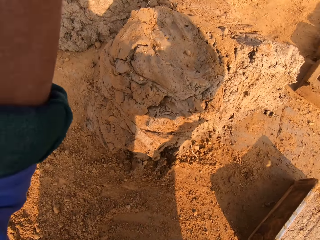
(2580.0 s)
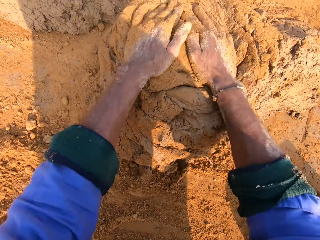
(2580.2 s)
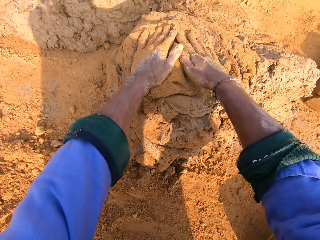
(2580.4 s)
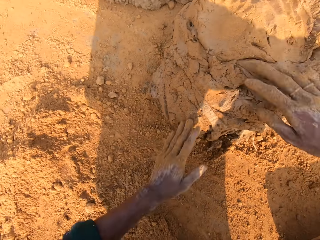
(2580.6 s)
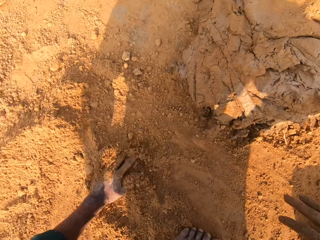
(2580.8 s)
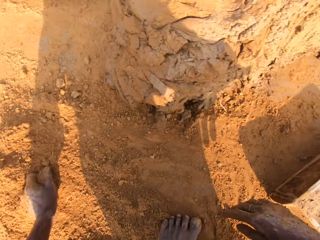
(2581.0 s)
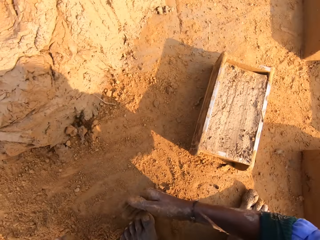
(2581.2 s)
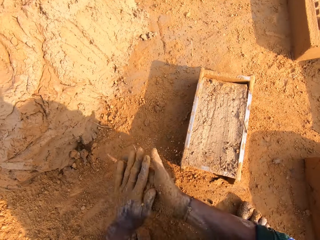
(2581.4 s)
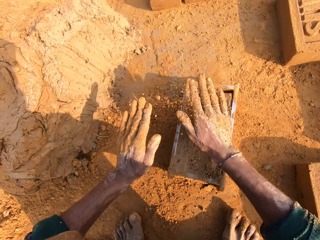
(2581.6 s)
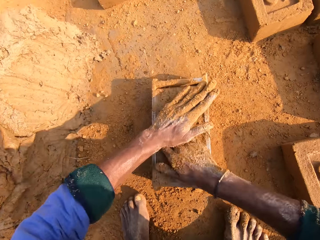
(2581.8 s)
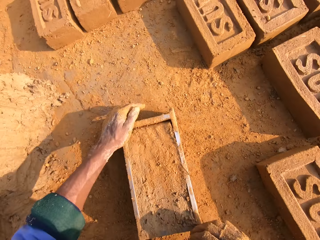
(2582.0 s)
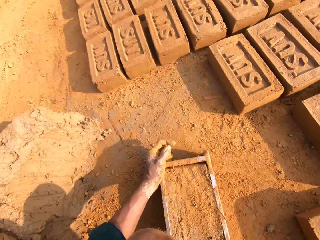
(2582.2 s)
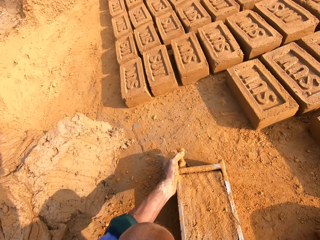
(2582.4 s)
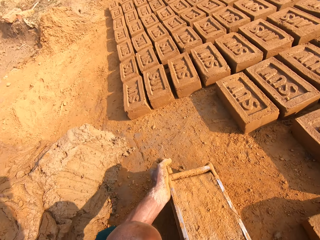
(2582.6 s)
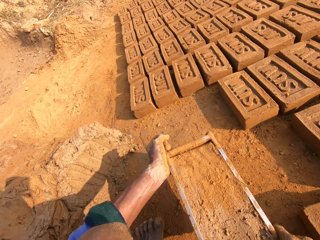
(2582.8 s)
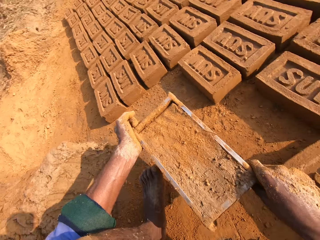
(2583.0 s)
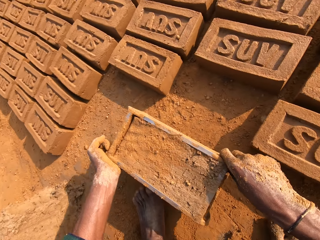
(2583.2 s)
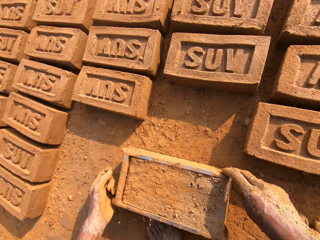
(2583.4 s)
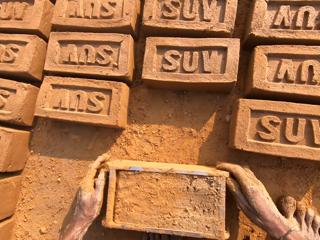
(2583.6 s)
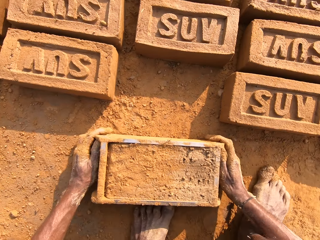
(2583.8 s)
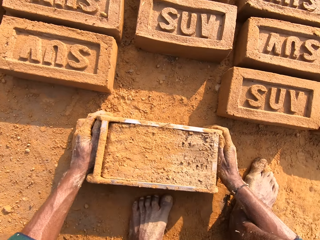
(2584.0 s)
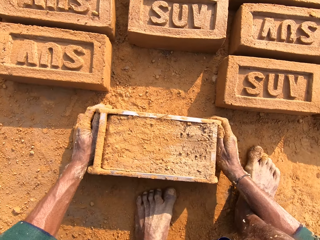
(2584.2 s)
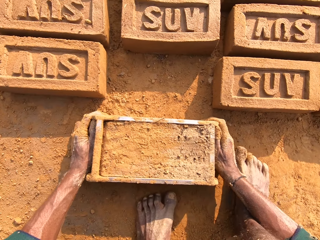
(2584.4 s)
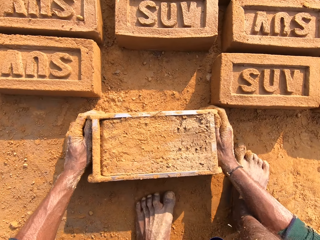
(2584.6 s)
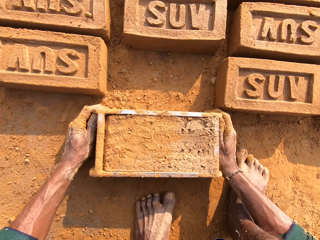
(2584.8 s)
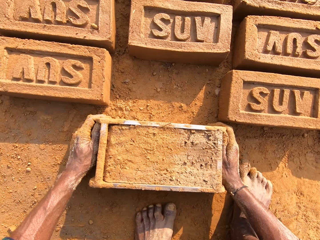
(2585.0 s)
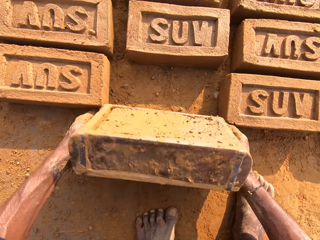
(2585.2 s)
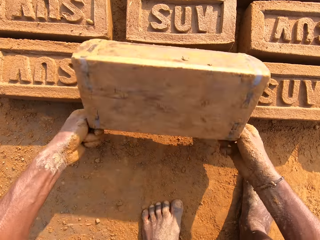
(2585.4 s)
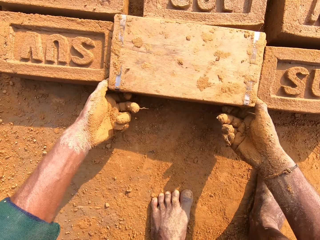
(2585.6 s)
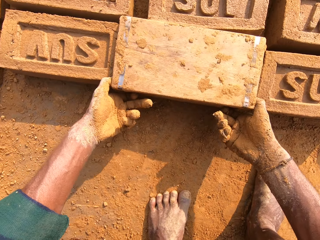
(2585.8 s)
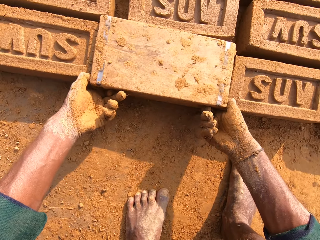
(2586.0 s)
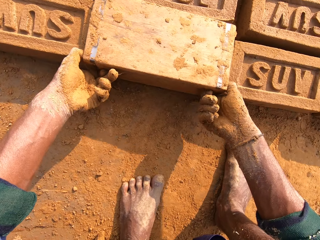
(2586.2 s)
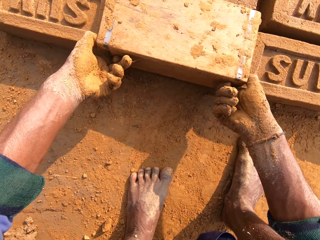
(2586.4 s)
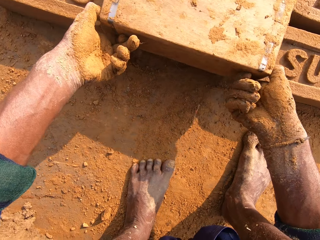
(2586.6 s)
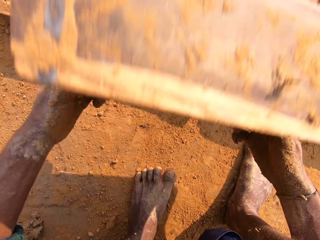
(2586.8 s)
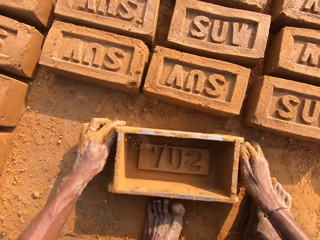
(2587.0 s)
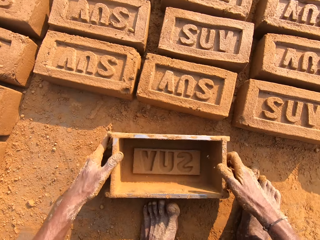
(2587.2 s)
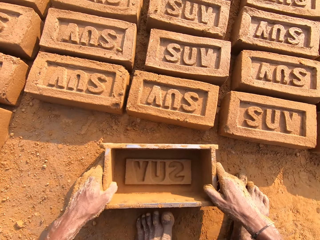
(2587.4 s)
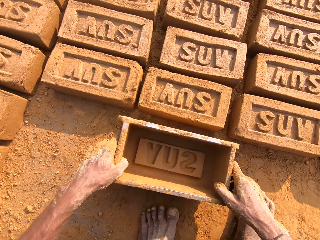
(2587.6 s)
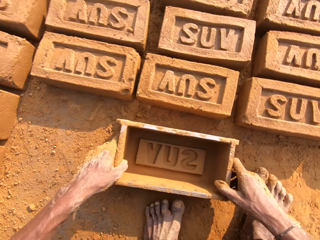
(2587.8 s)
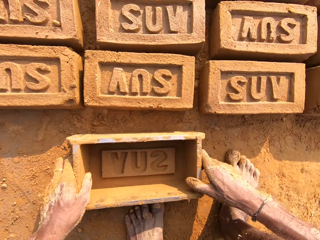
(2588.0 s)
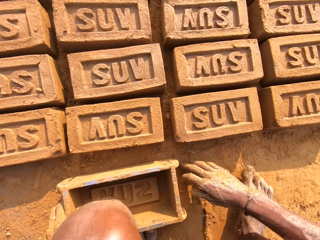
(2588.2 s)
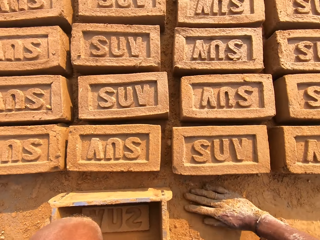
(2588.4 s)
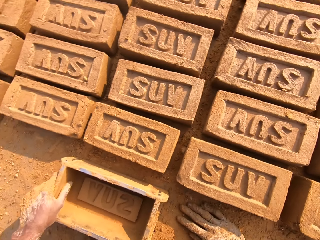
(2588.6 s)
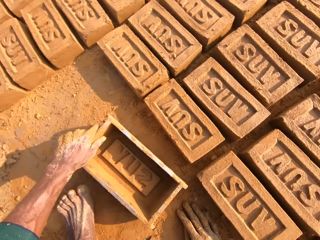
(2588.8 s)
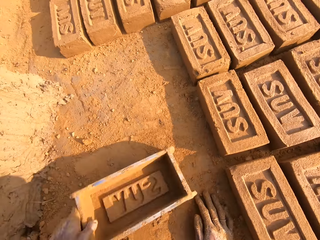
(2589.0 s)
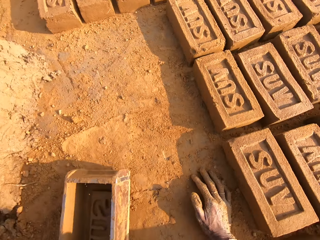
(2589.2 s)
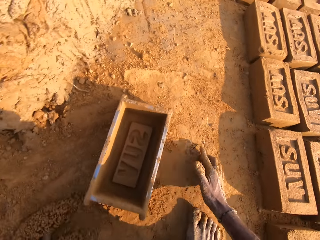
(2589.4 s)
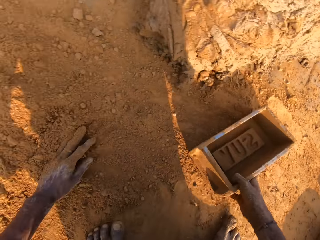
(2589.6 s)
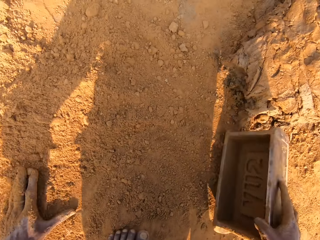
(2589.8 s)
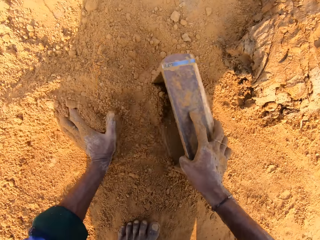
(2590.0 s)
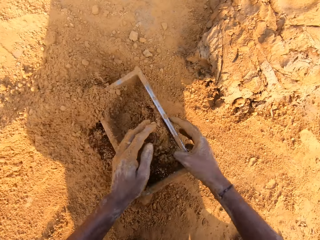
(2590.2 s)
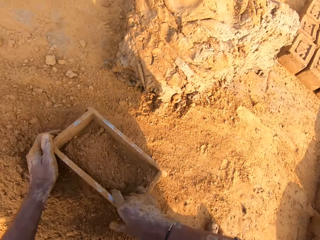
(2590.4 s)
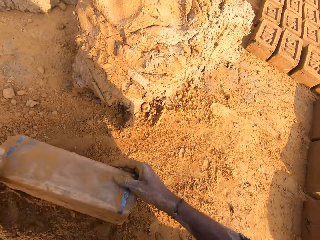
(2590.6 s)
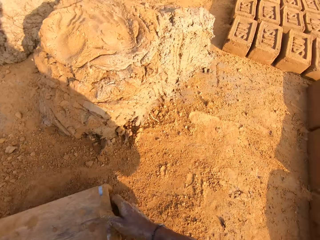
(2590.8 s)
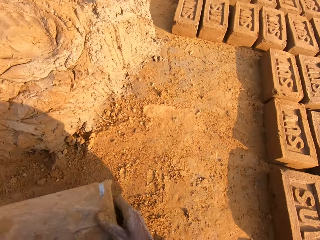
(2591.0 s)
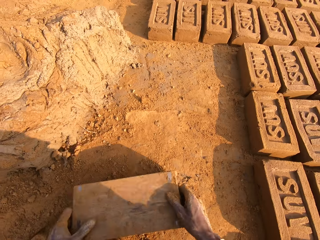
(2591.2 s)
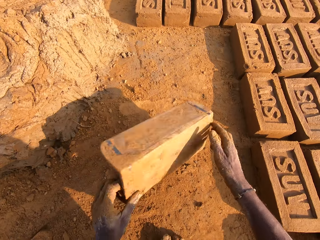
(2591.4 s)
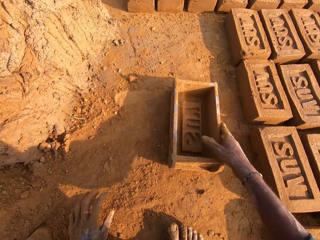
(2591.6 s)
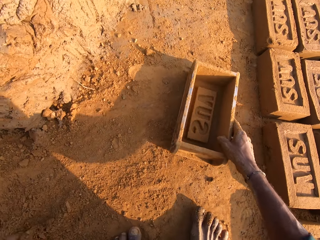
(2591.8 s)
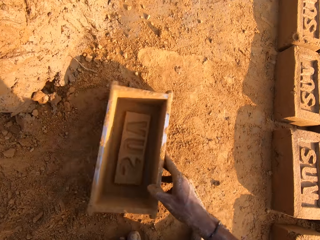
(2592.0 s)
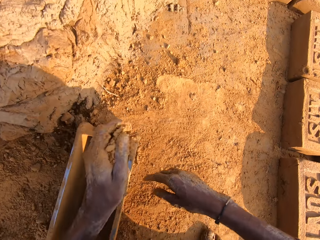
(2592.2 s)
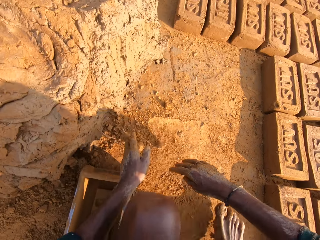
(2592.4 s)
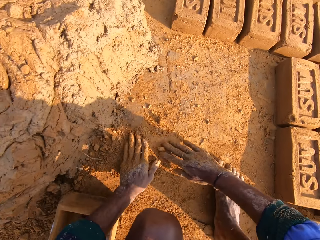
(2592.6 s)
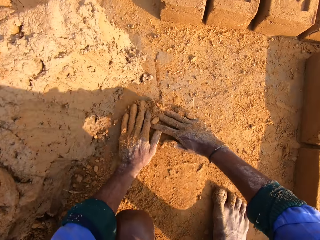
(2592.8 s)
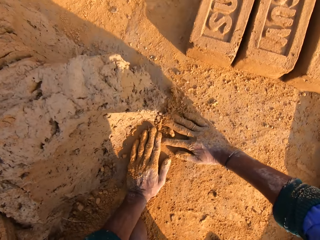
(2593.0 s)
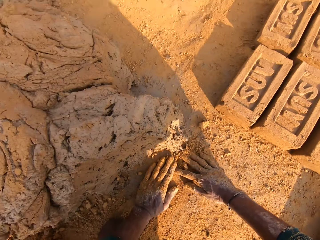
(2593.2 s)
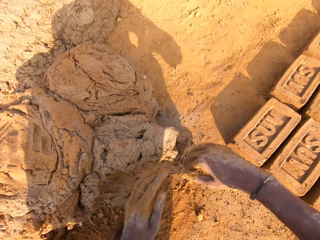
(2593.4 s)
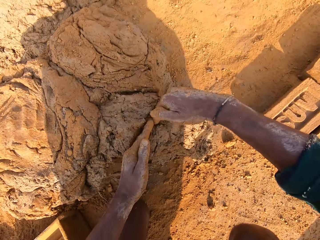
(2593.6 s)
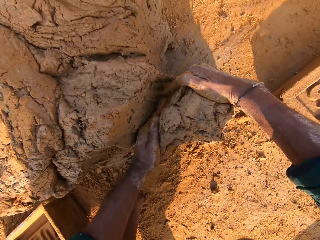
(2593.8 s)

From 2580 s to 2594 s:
The camera wearer picks the mud. He throws the mud. He drops the mortar in the heap of mortar. He touches the soil. He rubs his hands with sand. He picks the brick mold. He puts the brick mold on the ground. He removes the mud brick from the brick mold. He drops the brick mold on the ground. He picks the brick mold. He puts the sand or soil in the brick mold. He pours the sand in the brick mold. He throws the brick mold. He picks the brick mold. He touches the soil.

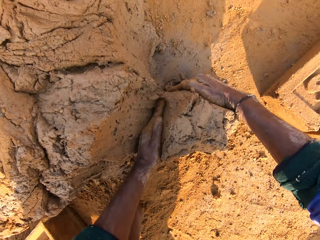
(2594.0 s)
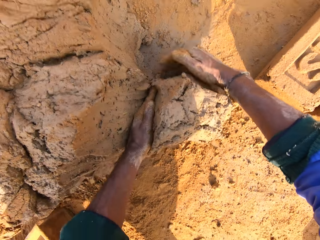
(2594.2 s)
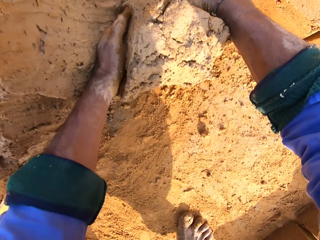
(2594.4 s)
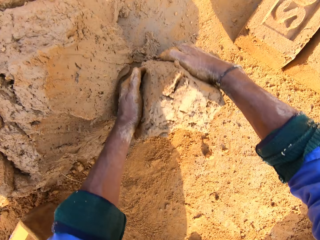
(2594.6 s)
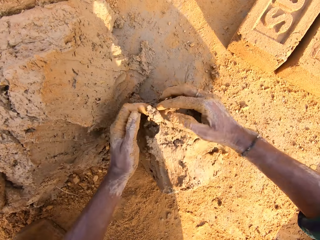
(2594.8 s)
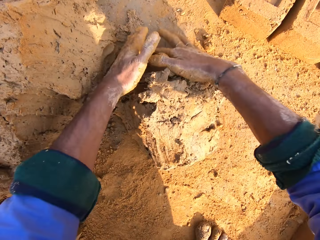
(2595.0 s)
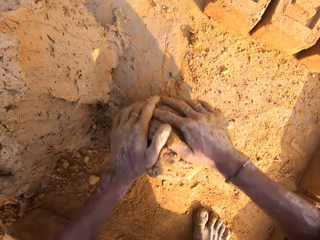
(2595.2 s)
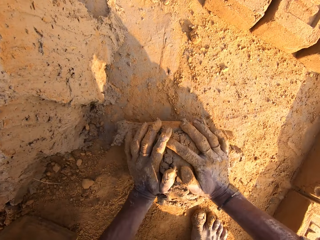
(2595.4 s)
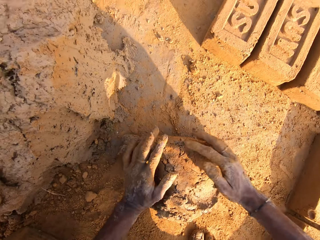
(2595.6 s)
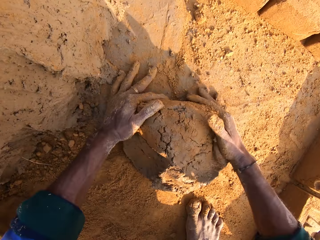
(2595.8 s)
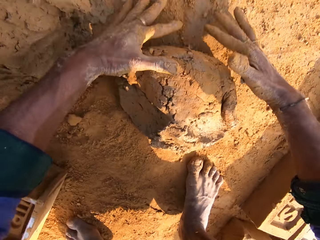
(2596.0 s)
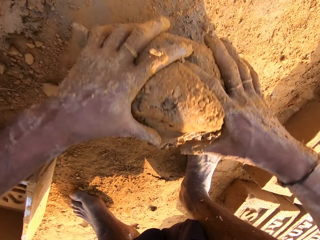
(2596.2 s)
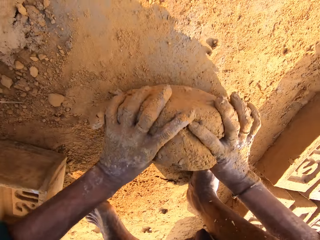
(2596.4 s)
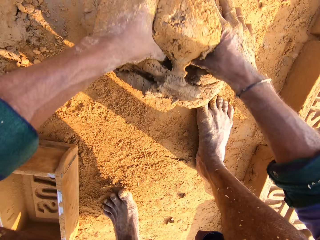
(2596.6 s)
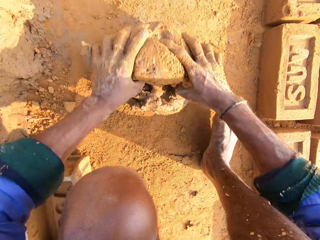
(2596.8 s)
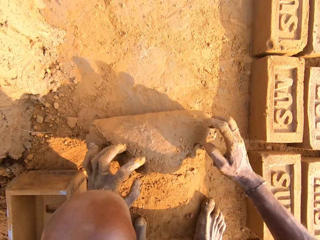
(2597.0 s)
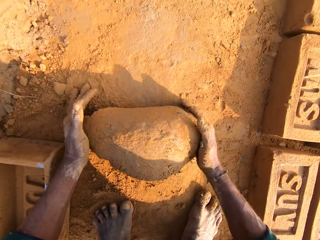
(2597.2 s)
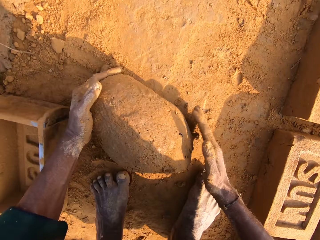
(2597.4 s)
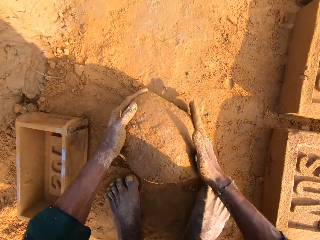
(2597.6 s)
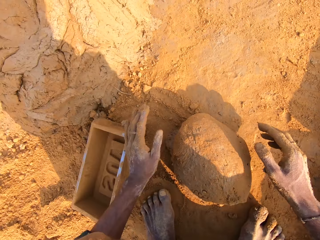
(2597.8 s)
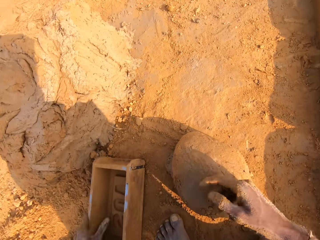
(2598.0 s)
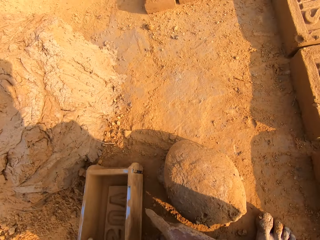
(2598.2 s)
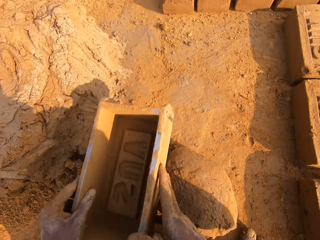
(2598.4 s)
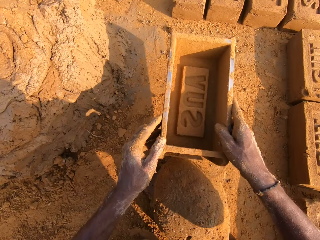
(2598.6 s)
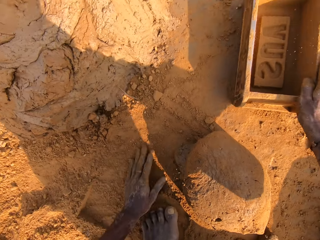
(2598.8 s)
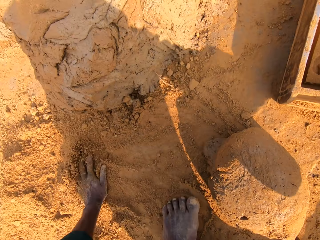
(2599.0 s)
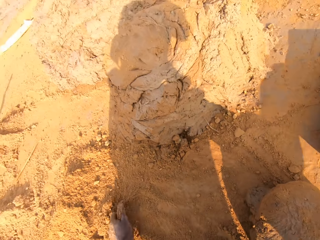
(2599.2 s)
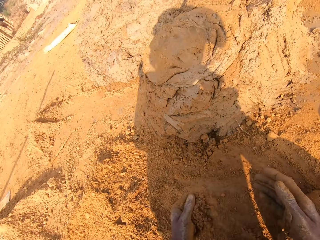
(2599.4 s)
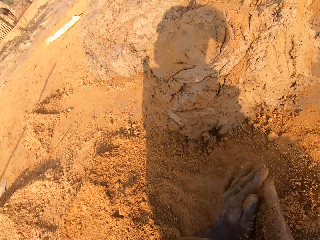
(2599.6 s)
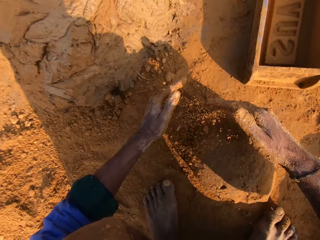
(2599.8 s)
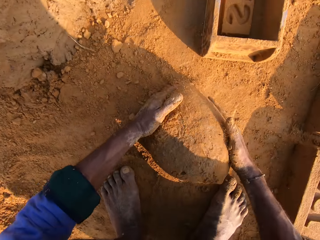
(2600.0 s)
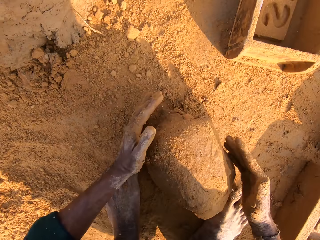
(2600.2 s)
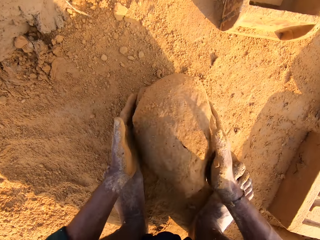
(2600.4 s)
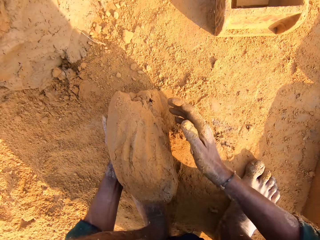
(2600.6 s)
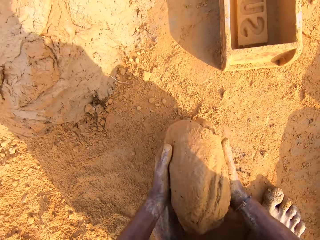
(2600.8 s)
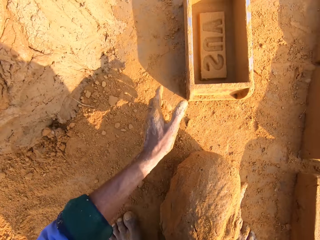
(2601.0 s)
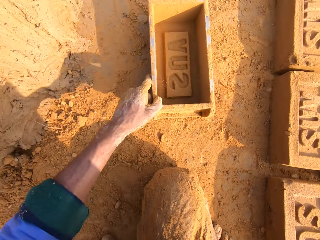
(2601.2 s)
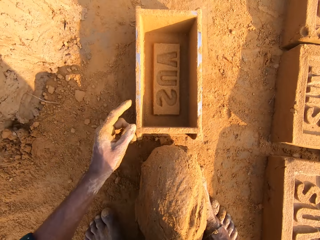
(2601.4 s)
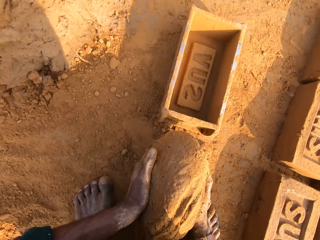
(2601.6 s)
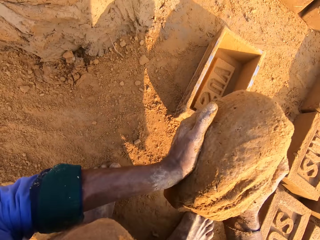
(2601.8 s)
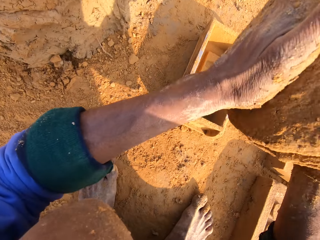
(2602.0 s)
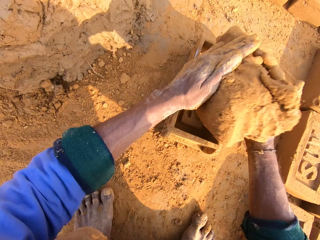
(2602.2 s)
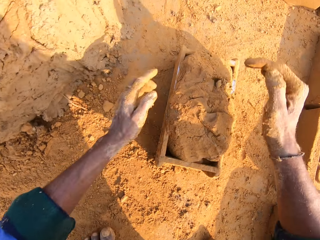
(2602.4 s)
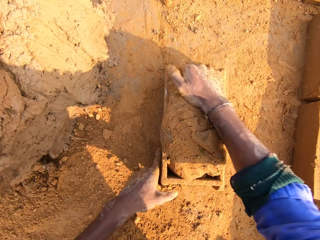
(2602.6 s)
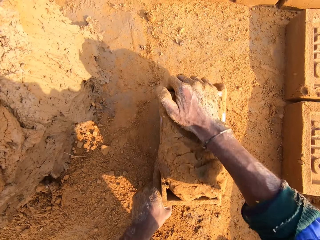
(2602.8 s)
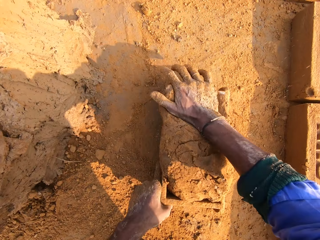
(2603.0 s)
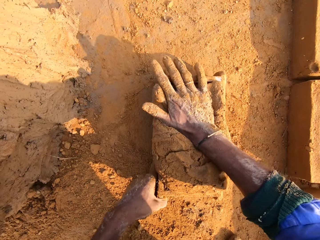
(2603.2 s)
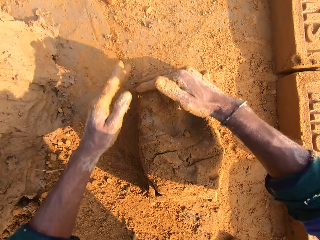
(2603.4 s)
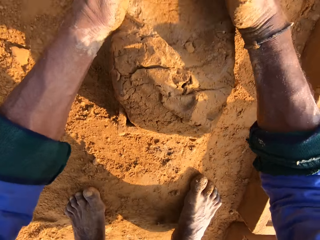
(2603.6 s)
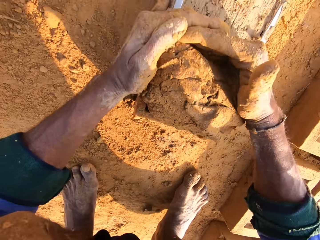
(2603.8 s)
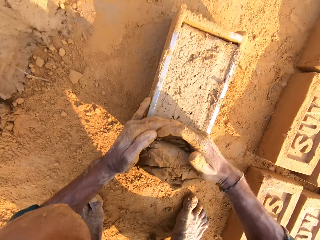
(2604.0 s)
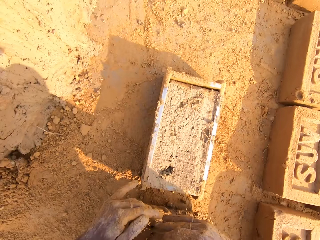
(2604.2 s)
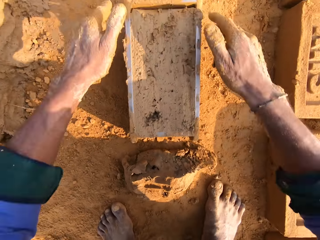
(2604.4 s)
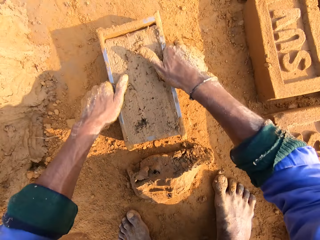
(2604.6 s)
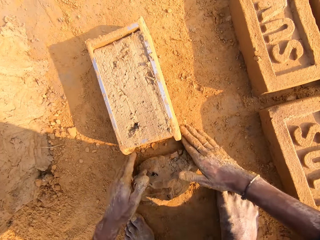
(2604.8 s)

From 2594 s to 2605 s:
The camera wearer cuts a small amount of mortar or mud from the heap of mortar. They roll the mortar on the ground. They pick the brick mold, move the brick mold and touch the soil. They pick the mud. They pick the brick mold. They pick the mud to the brick mold. They press the mud. They cut the mud. They remove excess mortar in the brick mold.
